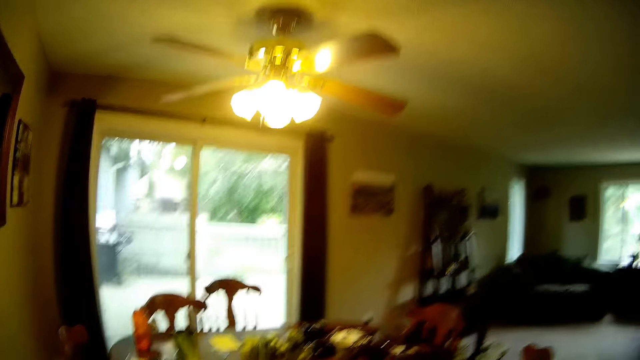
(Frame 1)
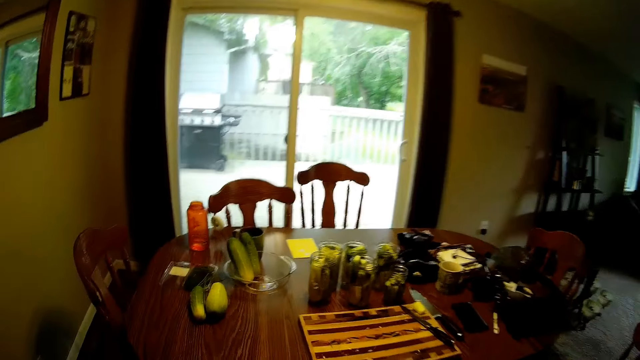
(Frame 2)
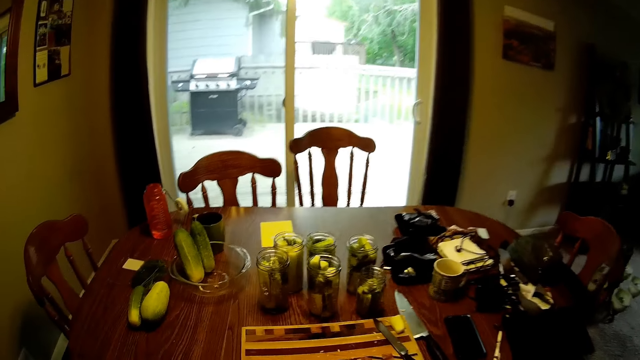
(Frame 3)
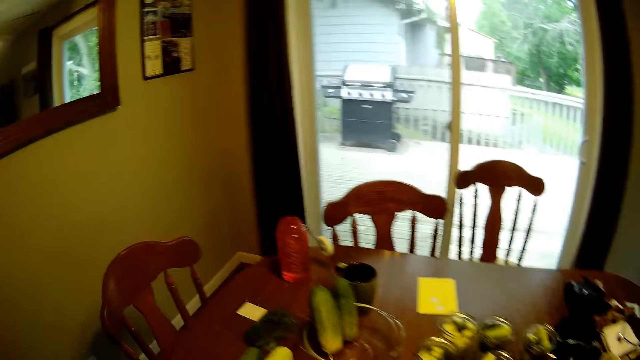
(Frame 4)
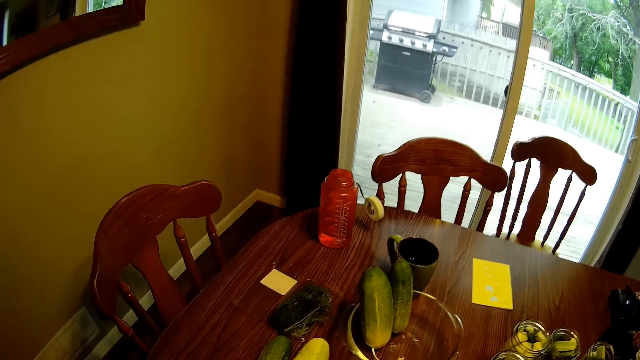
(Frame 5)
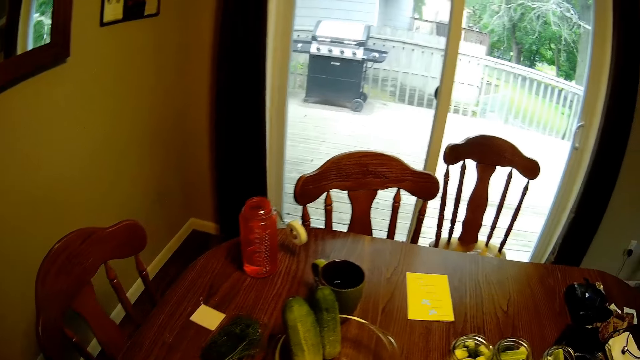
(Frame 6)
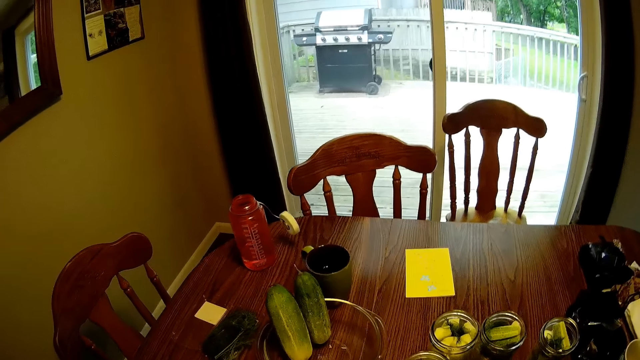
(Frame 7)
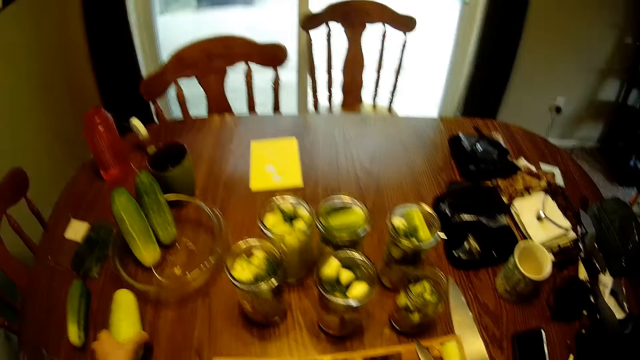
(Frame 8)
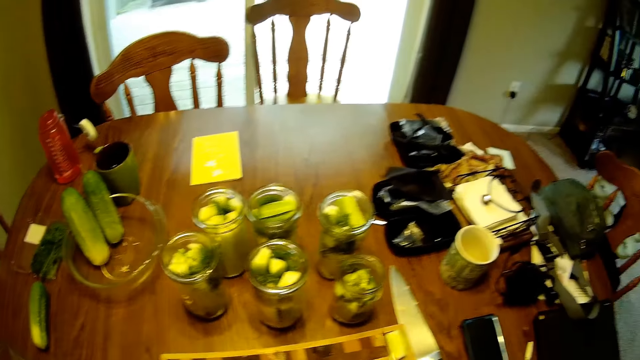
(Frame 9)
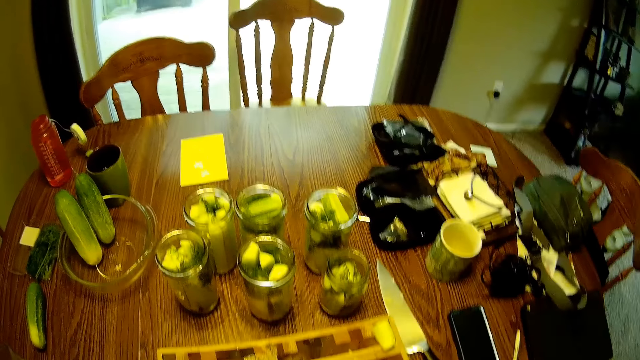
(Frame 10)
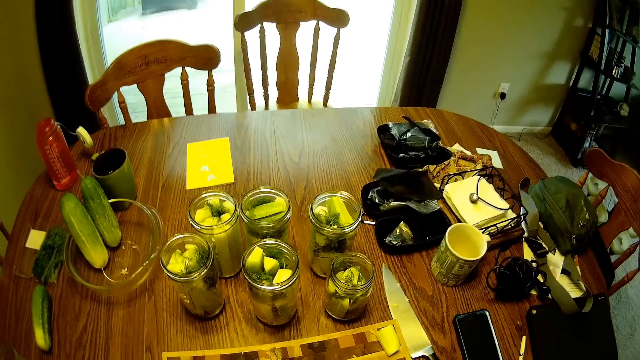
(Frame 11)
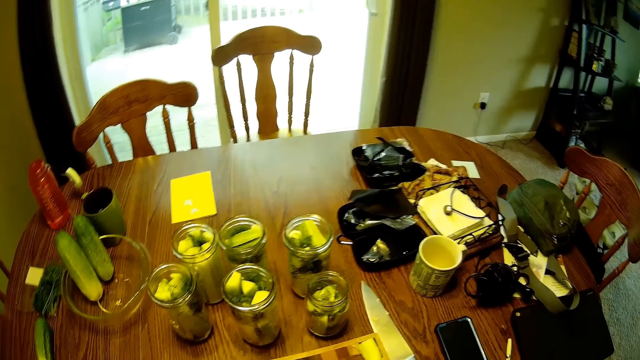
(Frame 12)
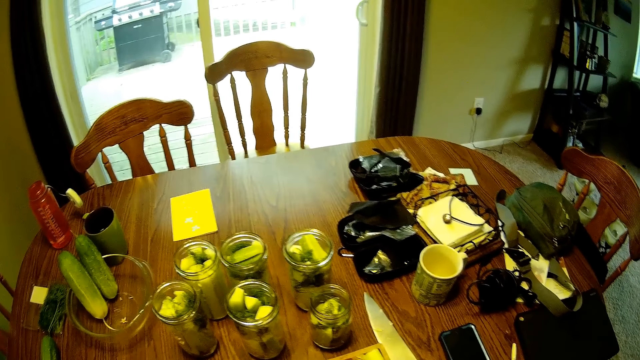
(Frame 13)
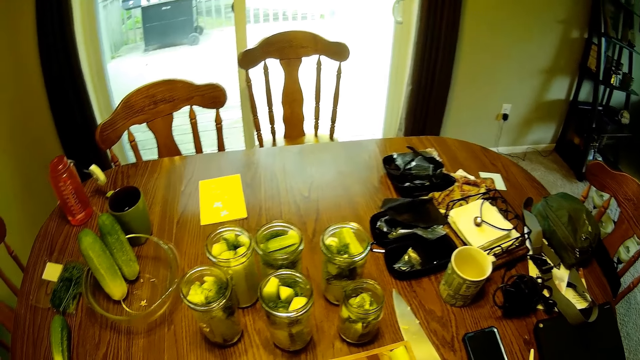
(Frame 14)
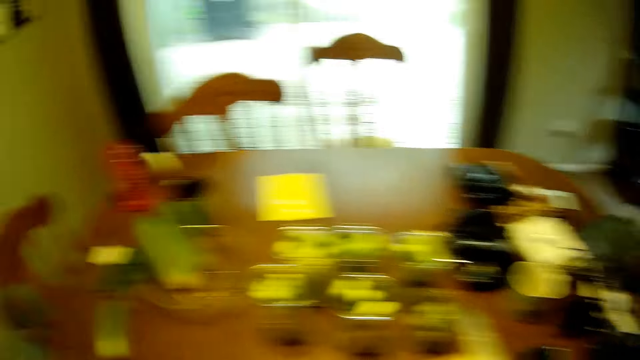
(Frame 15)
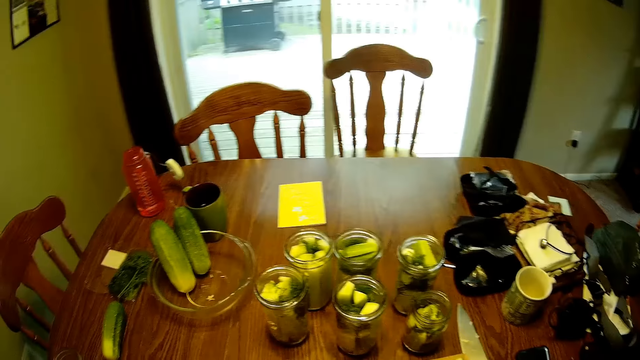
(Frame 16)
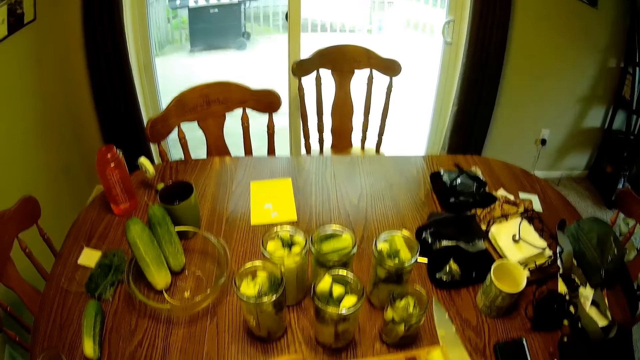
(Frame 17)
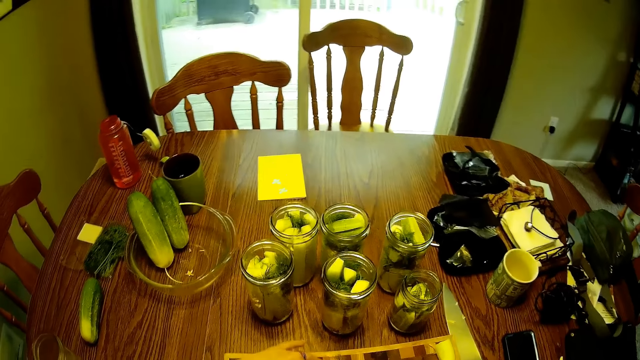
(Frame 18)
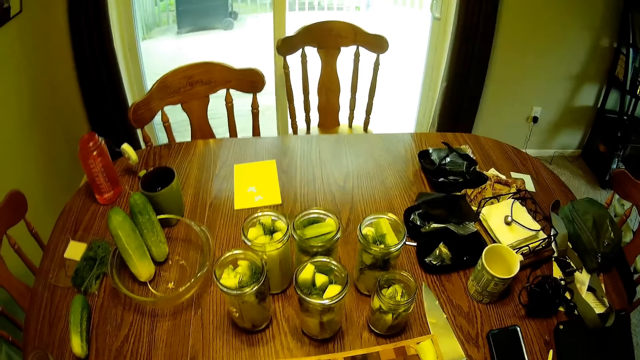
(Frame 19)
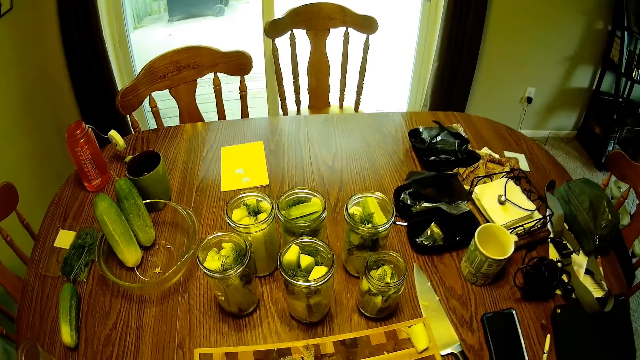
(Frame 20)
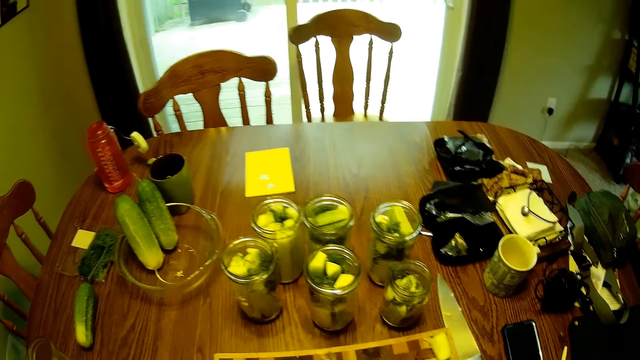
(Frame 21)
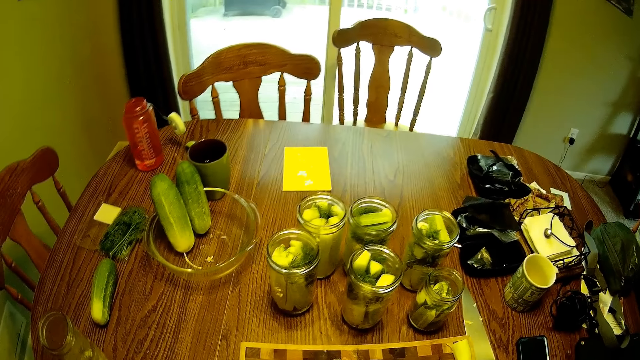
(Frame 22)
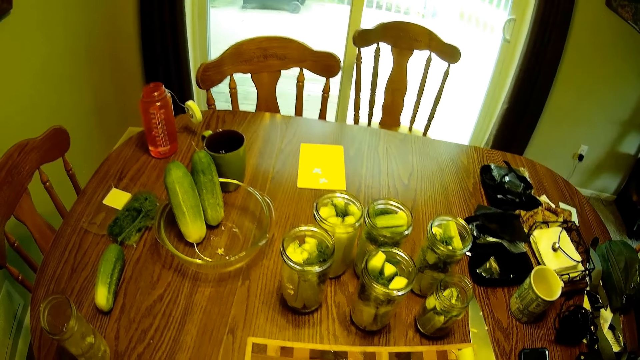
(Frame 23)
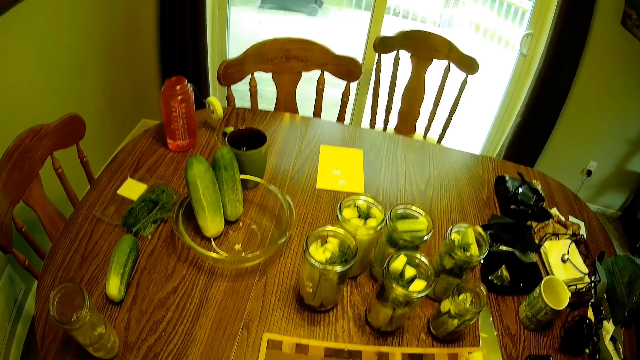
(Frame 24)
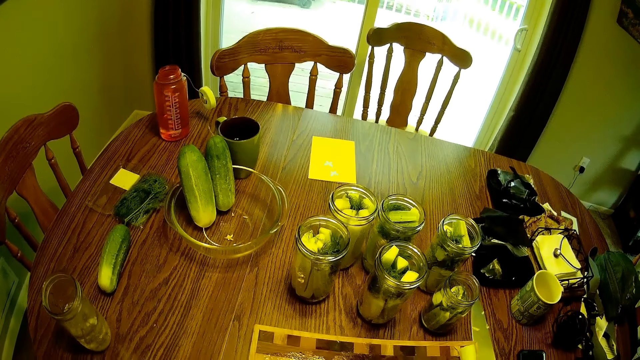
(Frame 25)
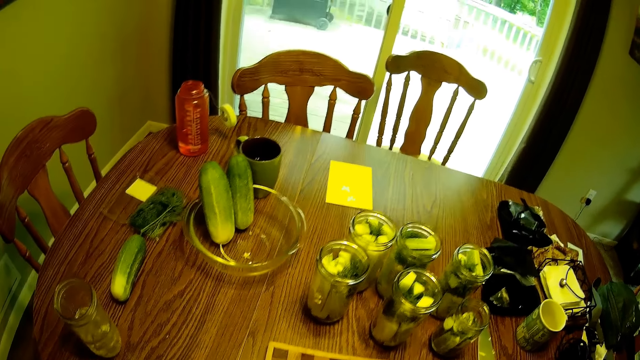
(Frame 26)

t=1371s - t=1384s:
The camera wearer looks around the table. They pick a cucumber from the dining table. They hold the cucumber. They look around the table.

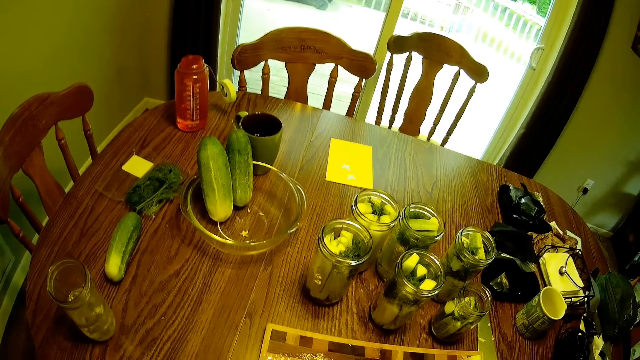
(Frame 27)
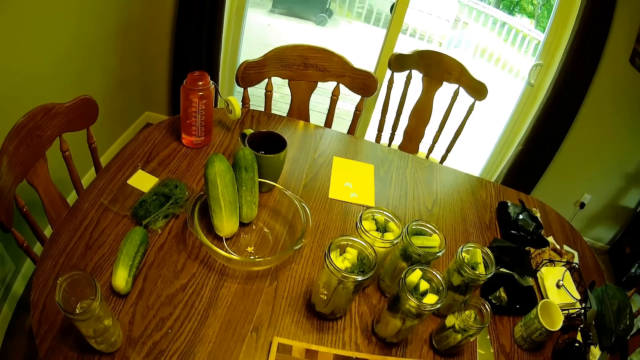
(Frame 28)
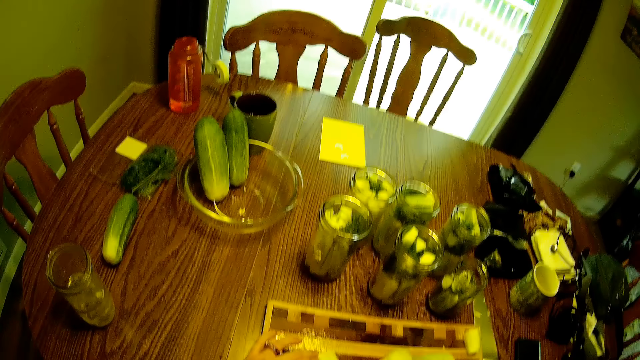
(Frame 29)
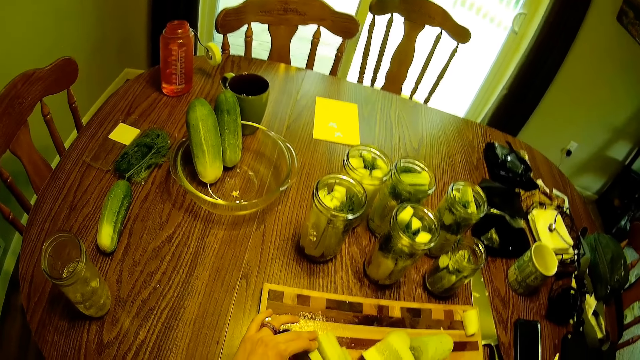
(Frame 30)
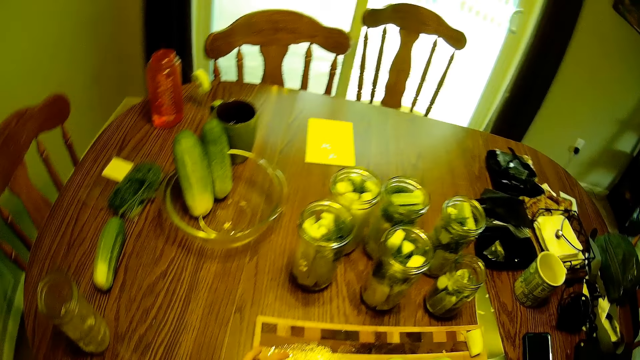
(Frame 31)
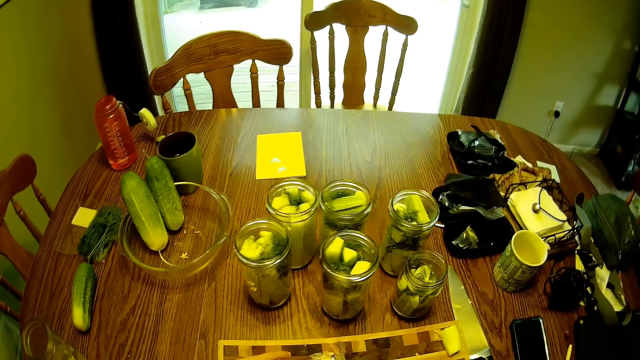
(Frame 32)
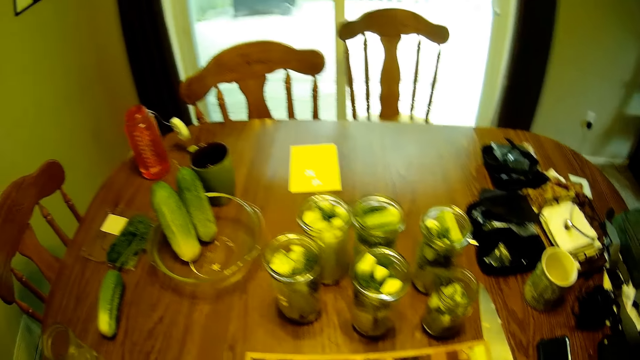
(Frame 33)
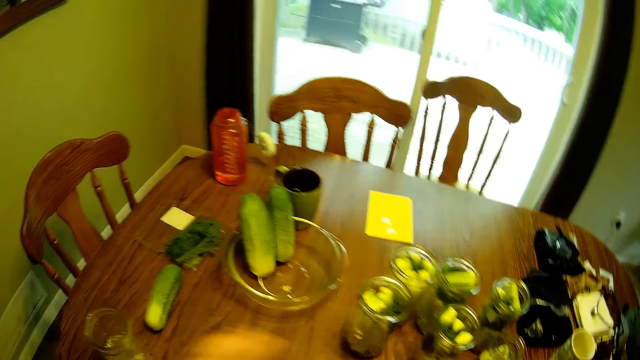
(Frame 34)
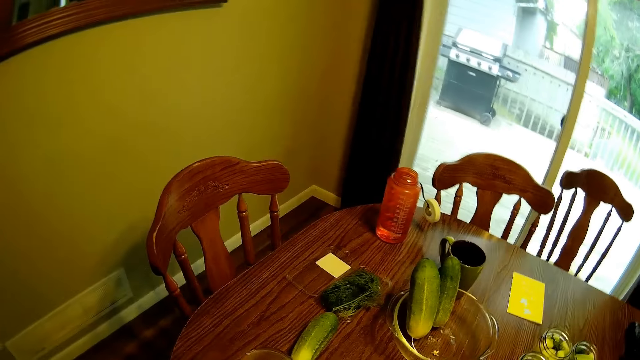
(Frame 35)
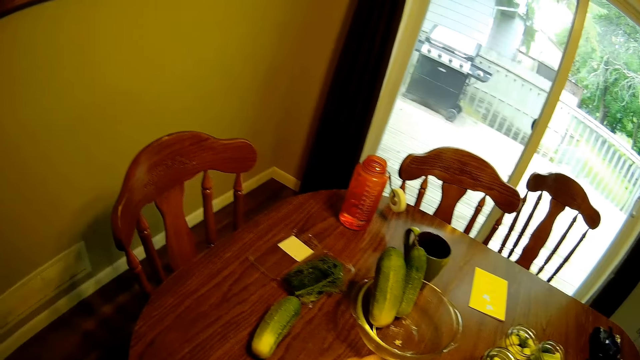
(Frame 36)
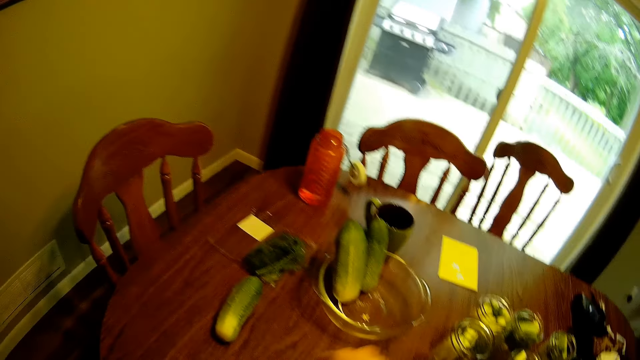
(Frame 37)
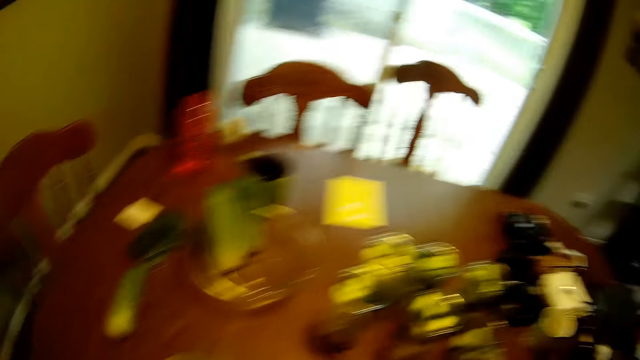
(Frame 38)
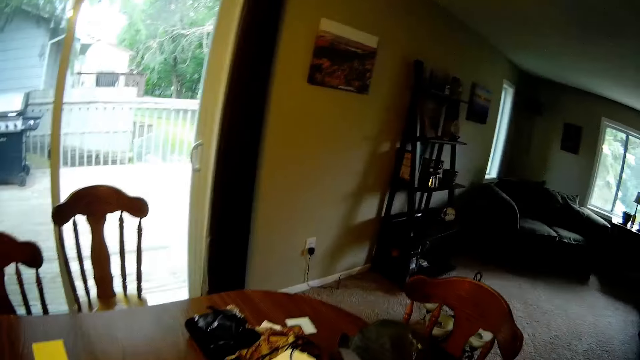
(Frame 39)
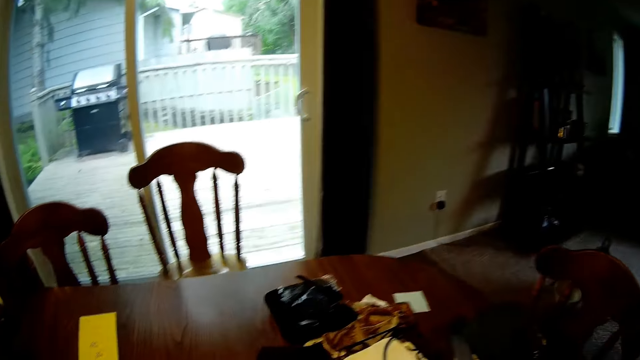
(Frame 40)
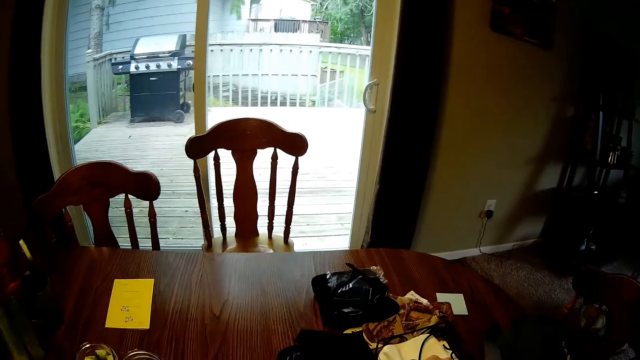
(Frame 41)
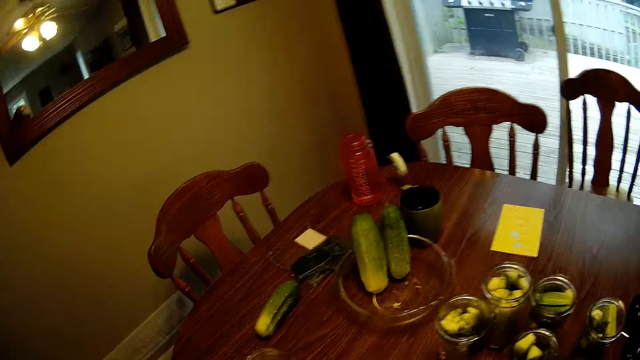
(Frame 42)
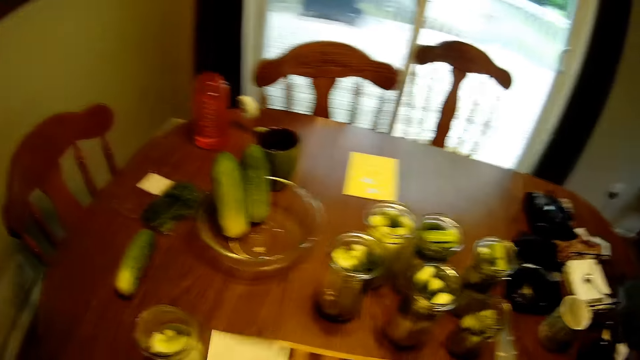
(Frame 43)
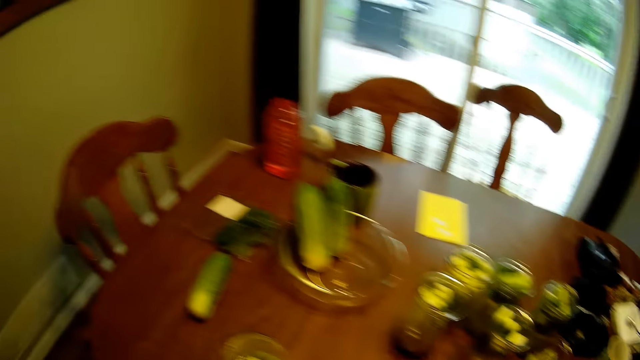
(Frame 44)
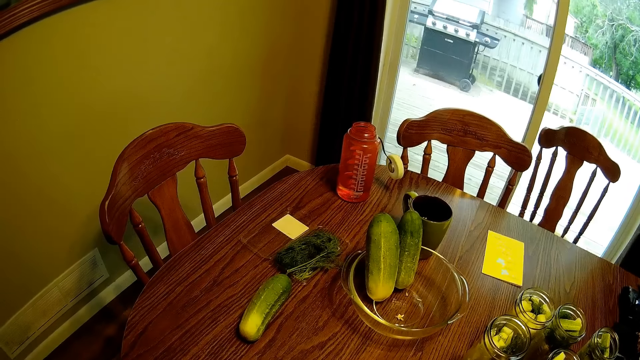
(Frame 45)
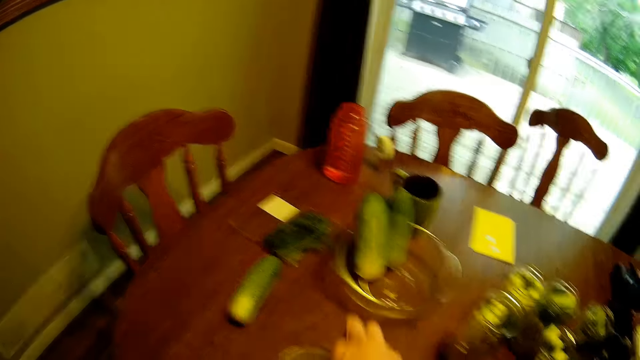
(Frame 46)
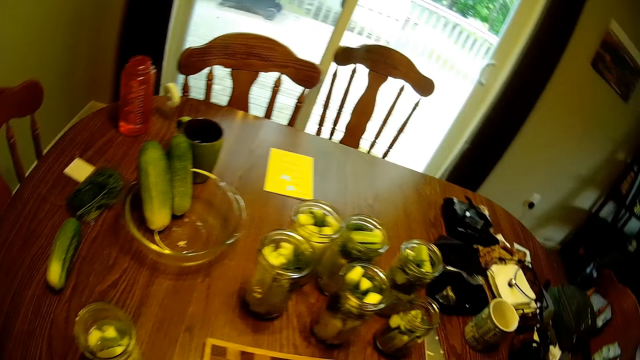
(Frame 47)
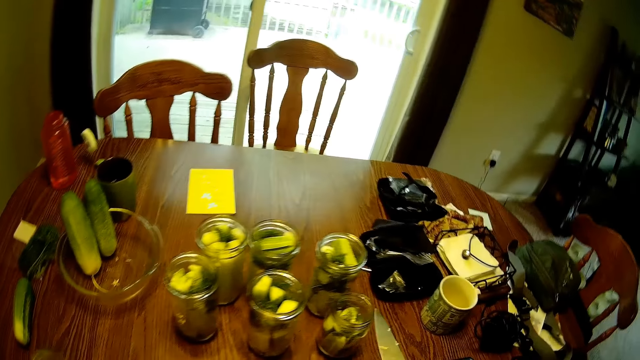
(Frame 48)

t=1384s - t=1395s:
The camera wearer drops a piece of cucumber in a glass jar. She lifts her hand.
